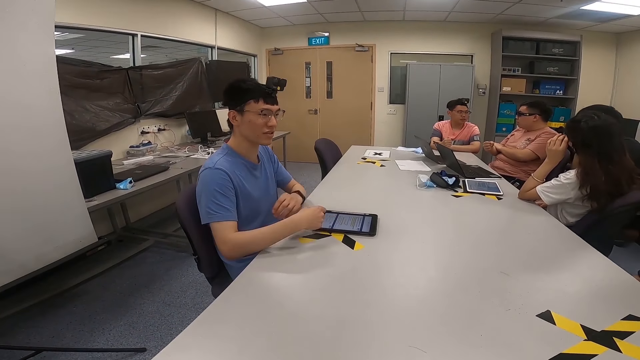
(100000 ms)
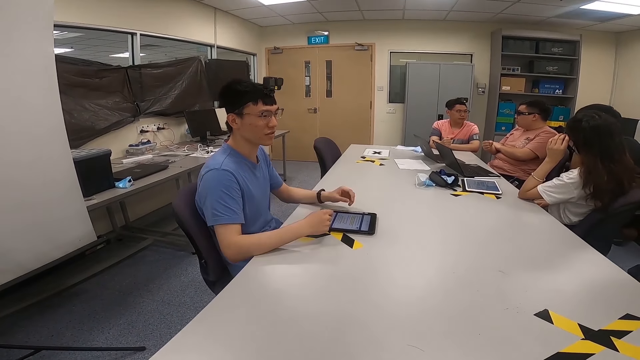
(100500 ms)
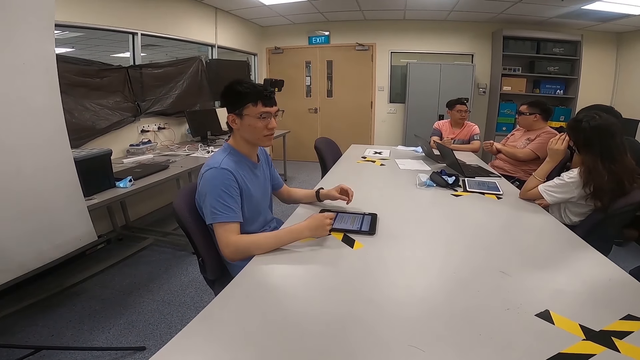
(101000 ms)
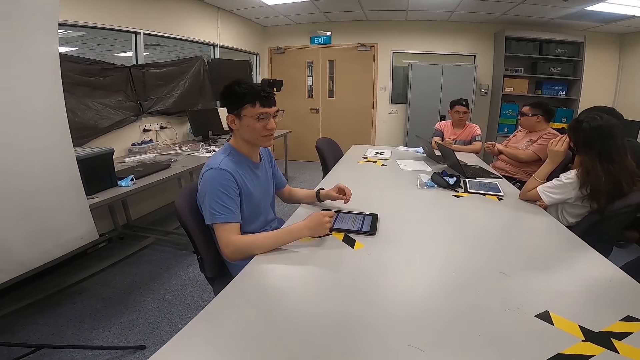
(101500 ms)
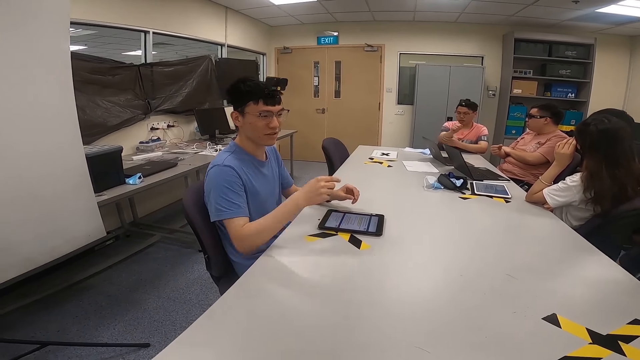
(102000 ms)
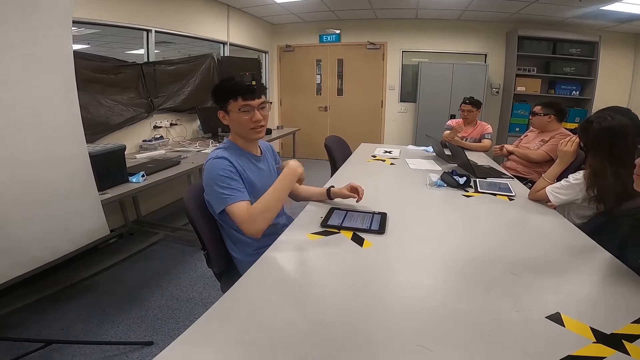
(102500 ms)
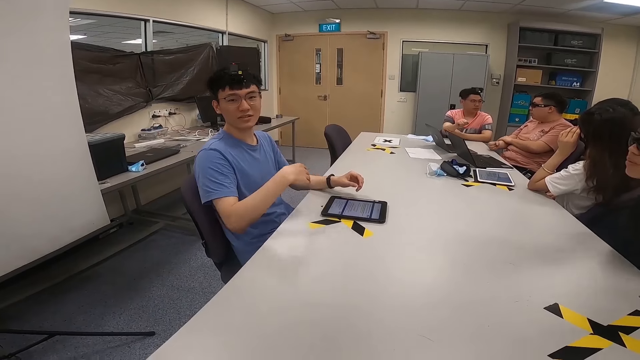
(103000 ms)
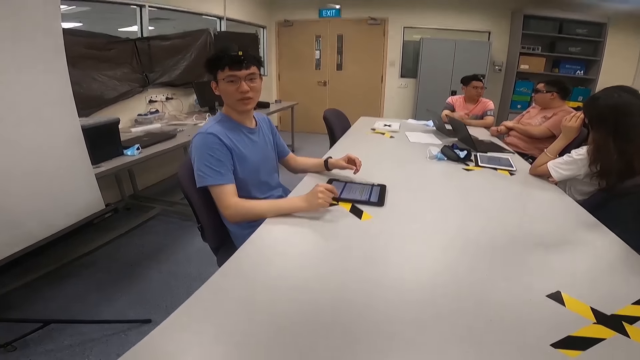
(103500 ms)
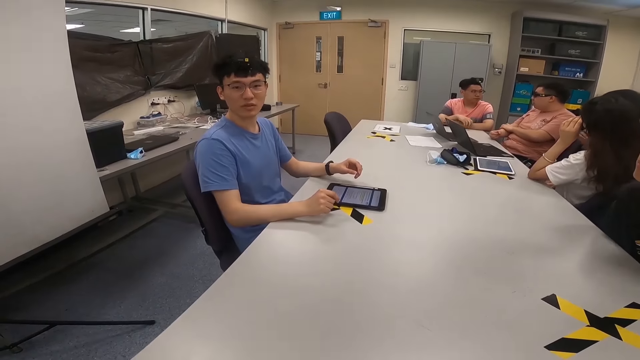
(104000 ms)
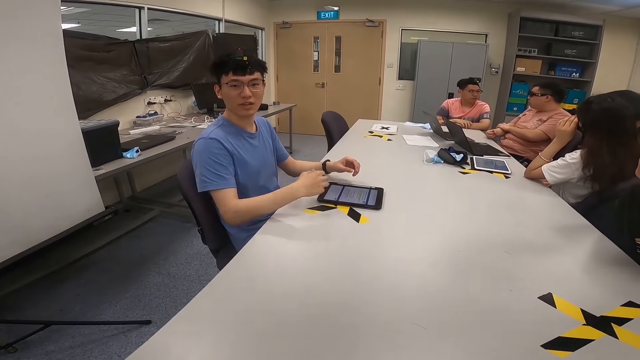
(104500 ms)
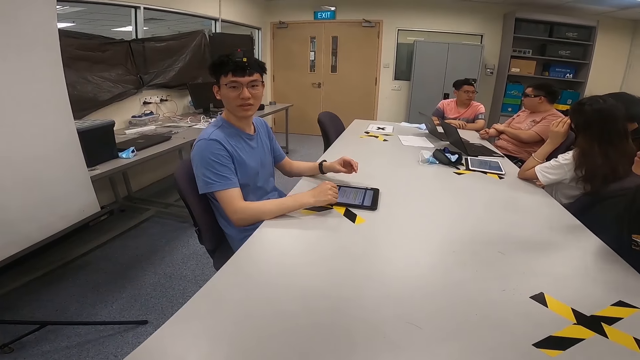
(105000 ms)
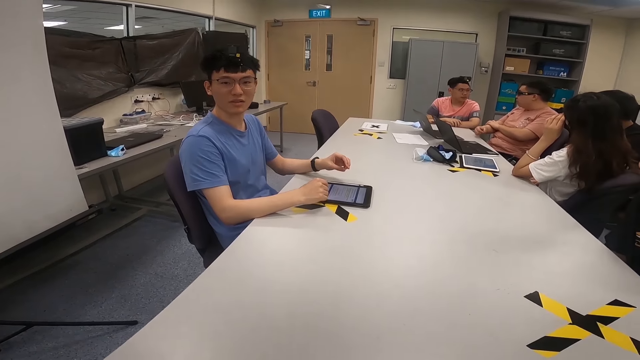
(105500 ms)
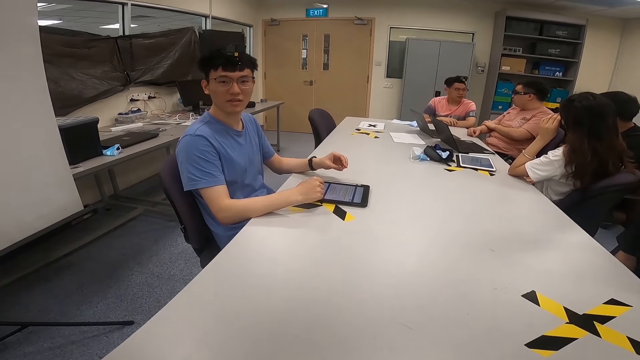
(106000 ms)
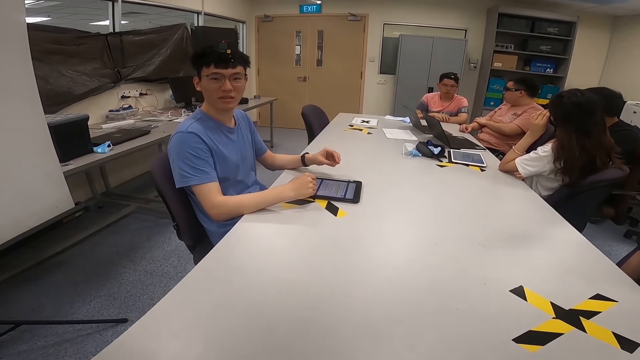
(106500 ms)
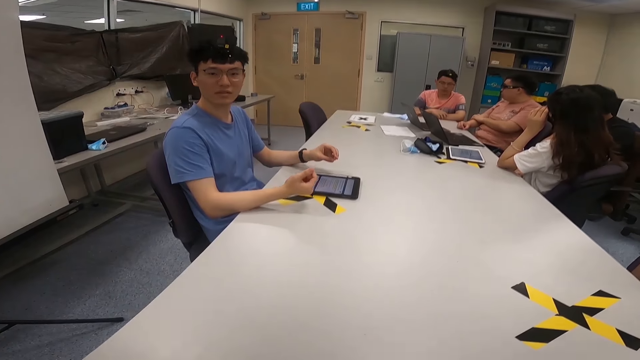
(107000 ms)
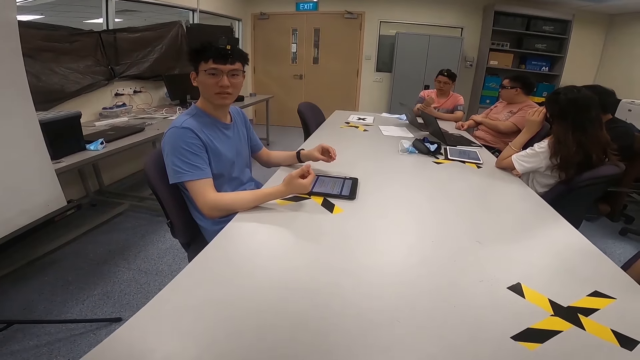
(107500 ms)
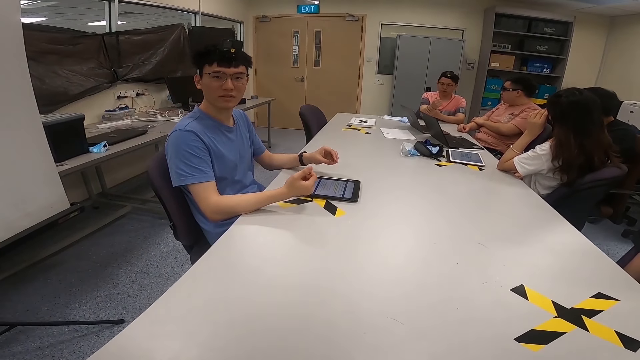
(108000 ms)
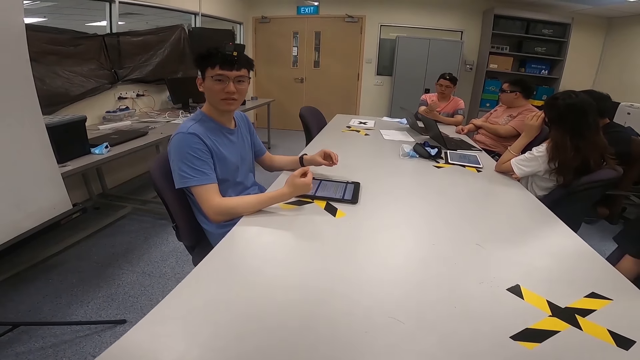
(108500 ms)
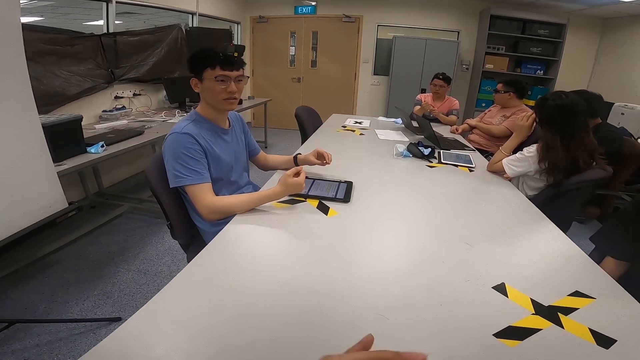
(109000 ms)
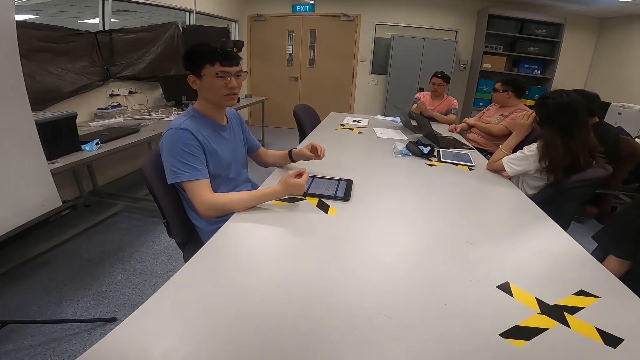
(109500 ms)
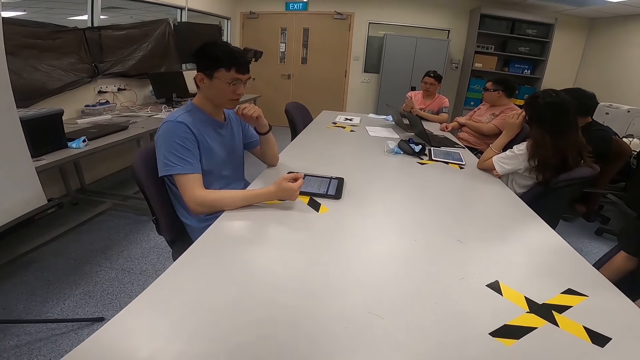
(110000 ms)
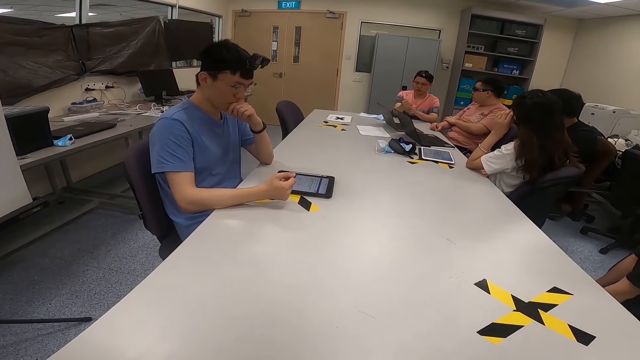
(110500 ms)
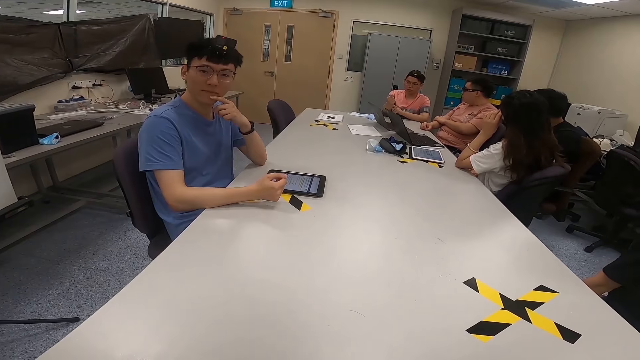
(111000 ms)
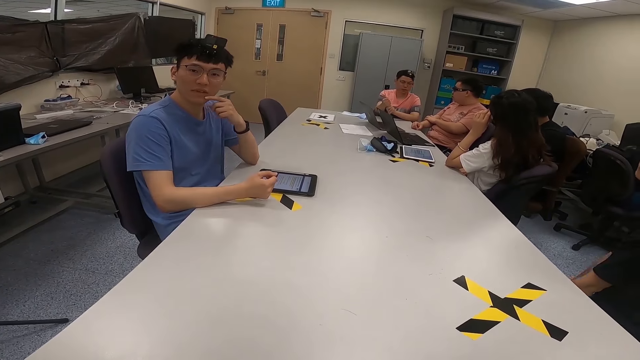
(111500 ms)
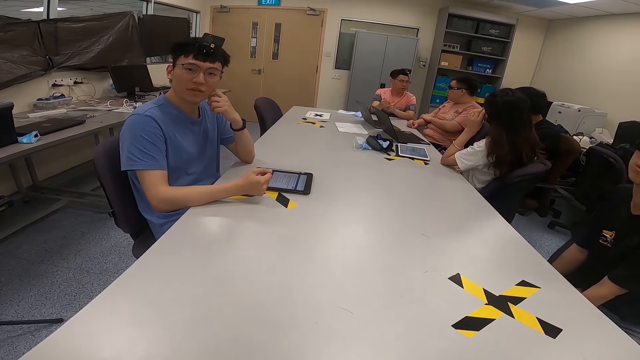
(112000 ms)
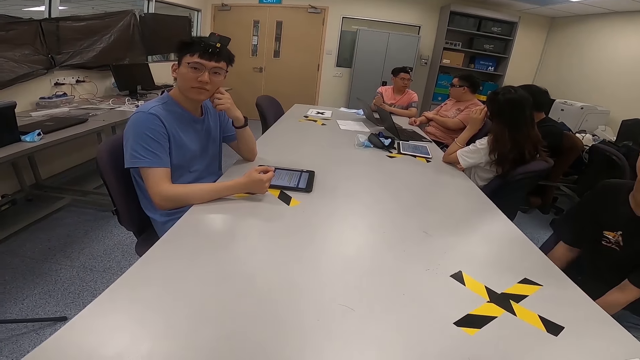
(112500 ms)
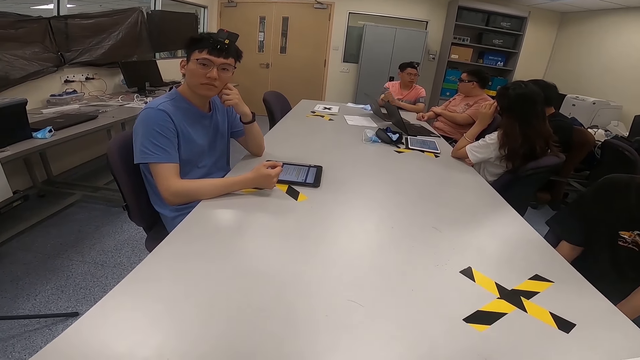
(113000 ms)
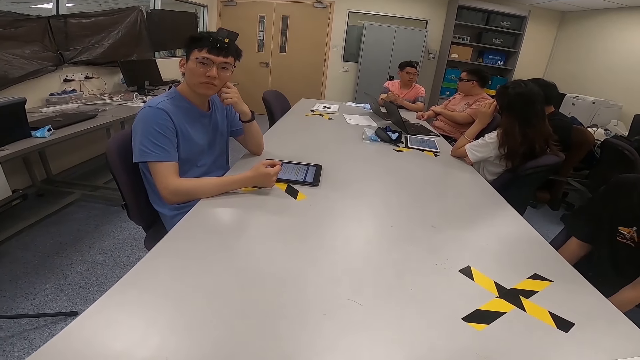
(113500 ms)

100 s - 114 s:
A man interacts with another man. The camera wearer looks around a room. A lady swings her chair on the floor. A third man moves forward. A fourth man interacts with the camera wearer. The second man moves his hand on a table. The fourth man moves his hands over the table. The first man holds his hand. A fifth man swings his chair on the floor. The camera wearer interacts with the fourth man. The fourth man holds his face. The first man rubs his hand. The third man swings with the chair. A sixth man looks around the room.

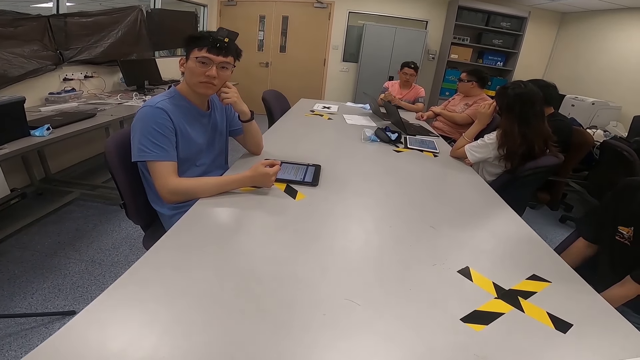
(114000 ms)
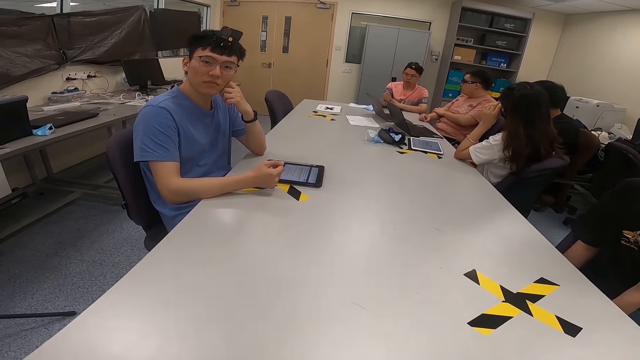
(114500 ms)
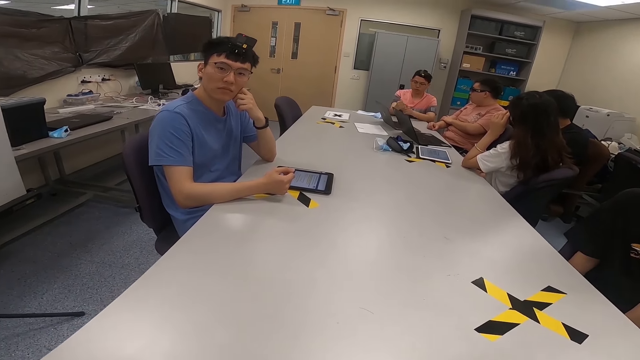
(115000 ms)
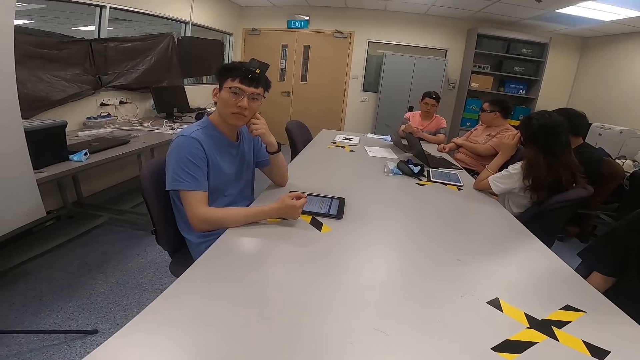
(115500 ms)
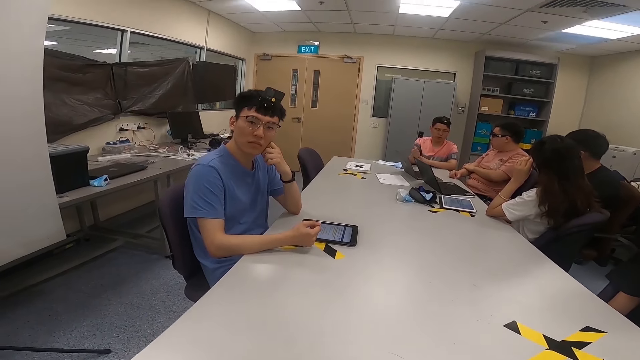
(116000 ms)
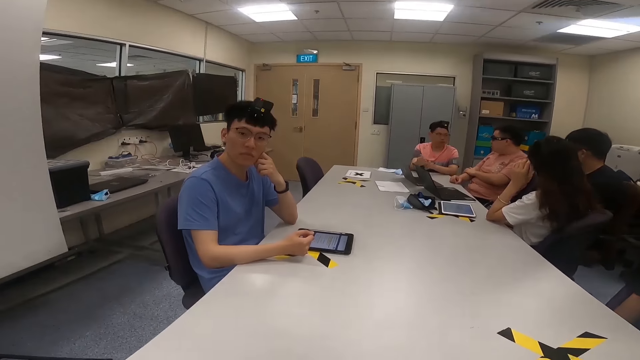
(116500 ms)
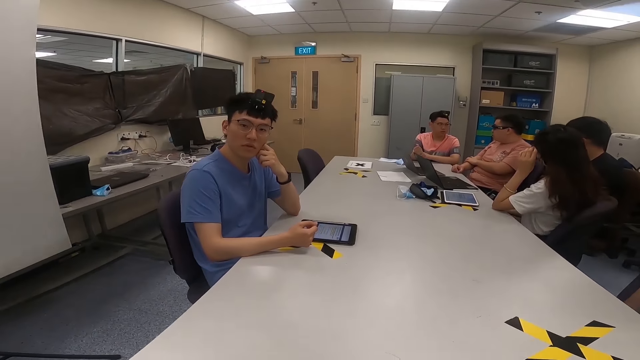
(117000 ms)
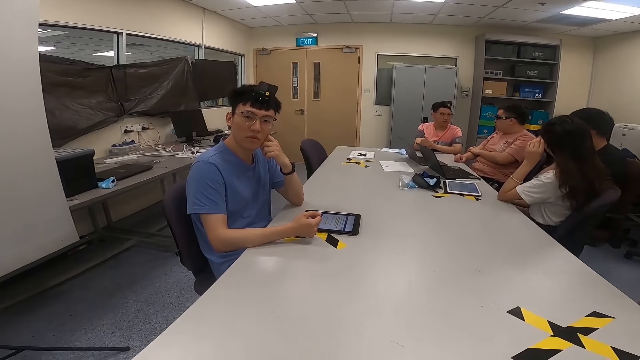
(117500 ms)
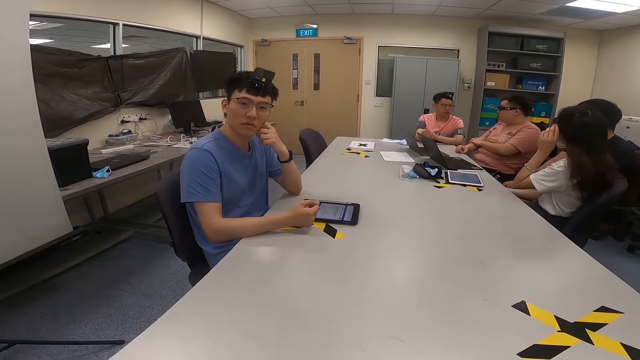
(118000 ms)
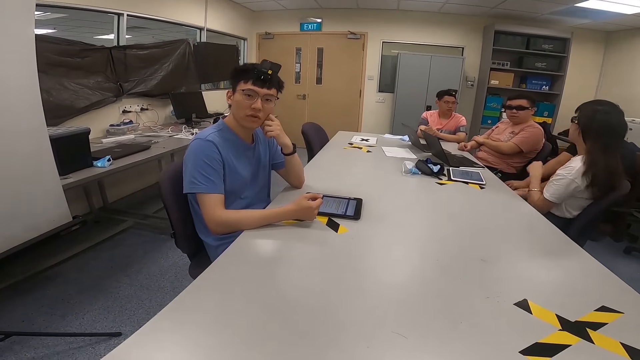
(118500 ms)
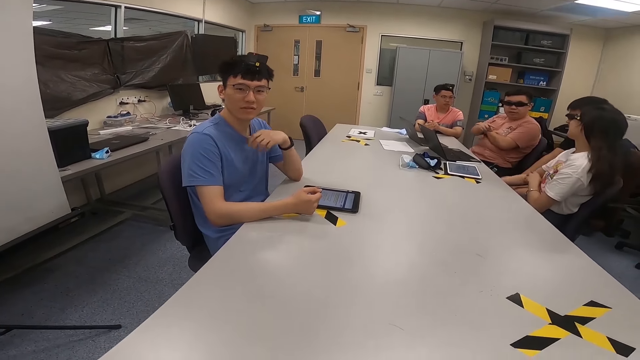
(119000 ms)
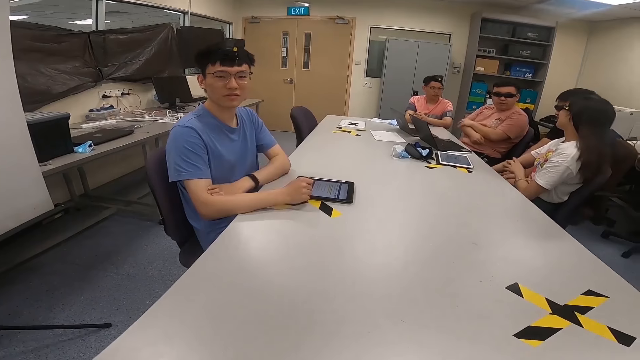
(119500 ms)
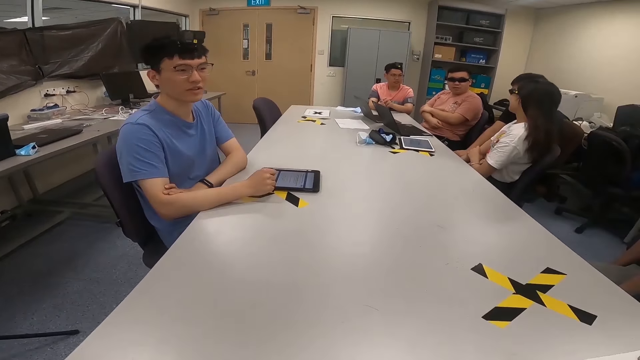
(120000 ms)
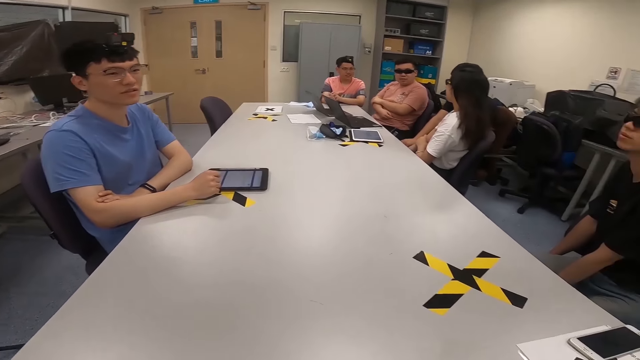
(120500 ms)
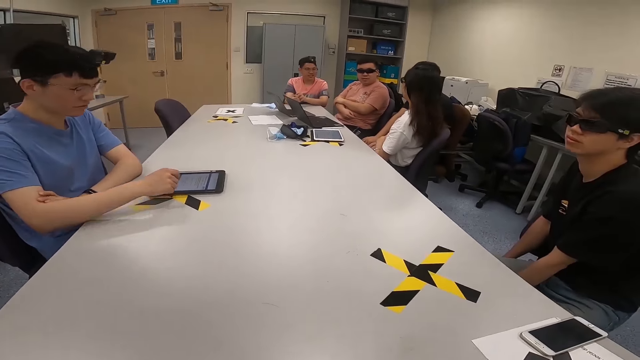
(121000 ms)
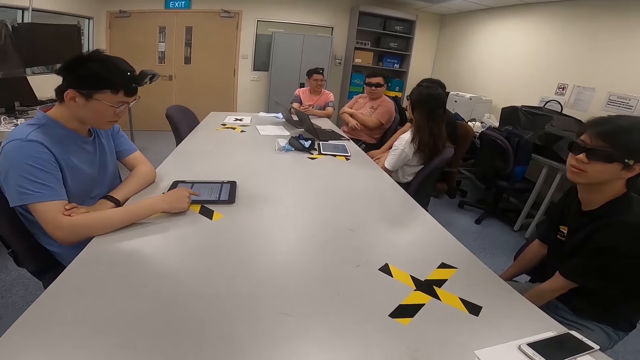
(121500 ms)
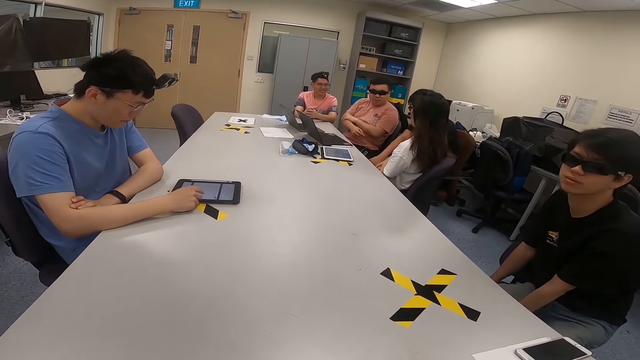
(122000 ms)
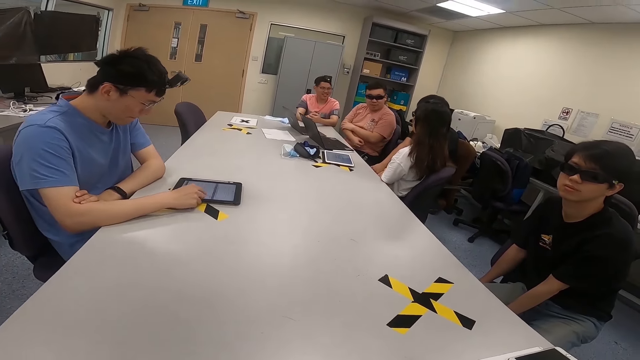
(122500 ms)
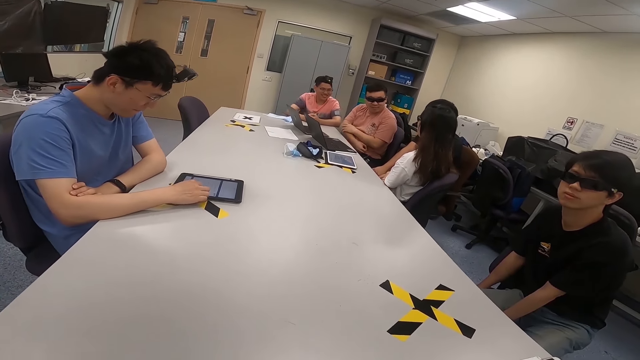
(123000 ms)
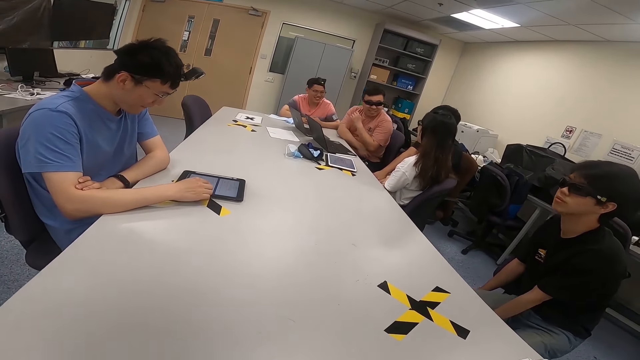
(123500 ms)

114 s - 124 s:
A man looks at the camera wearer. A lady looks around a room. Another man interacts with a third man. The lady rubs her hand. The first man nods his head. A fourth man swings with the chair. The second man looks around the room. The camera wearer looks around the room. The third man interacts with the lady. The first man operates a tablet with his hand.
